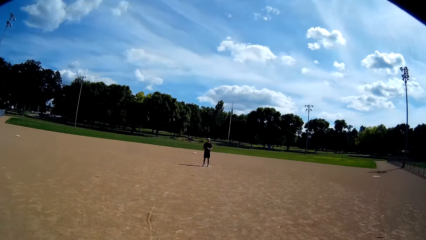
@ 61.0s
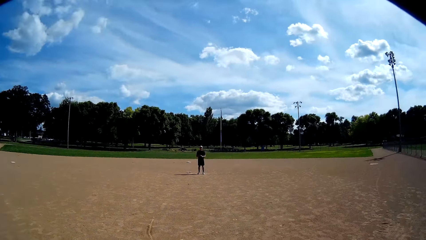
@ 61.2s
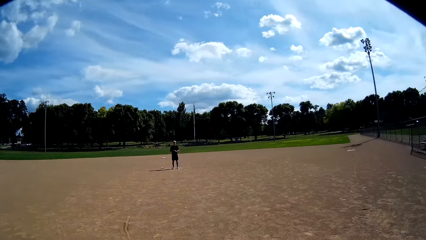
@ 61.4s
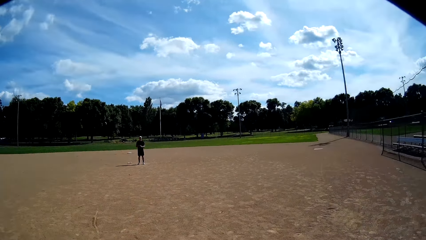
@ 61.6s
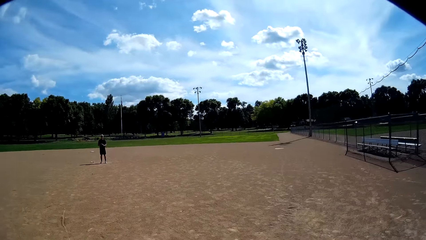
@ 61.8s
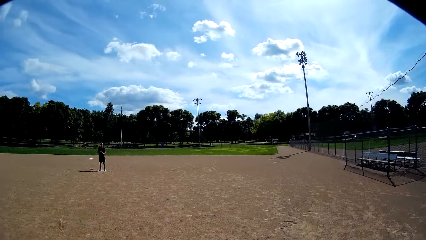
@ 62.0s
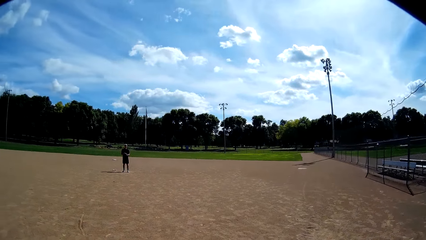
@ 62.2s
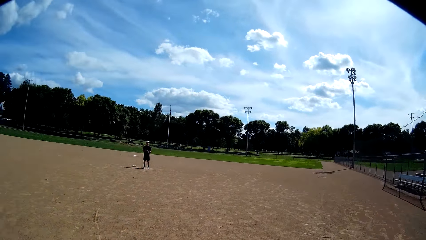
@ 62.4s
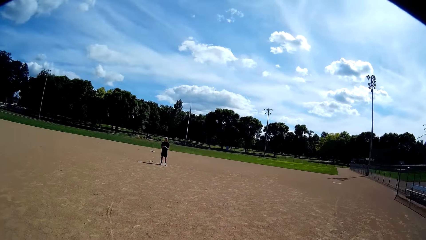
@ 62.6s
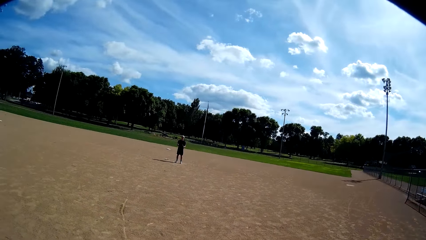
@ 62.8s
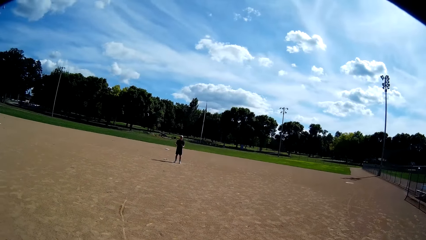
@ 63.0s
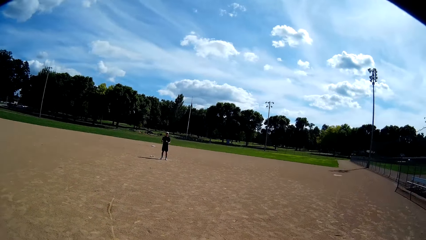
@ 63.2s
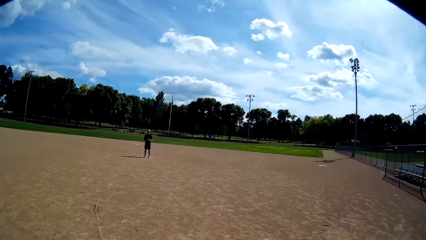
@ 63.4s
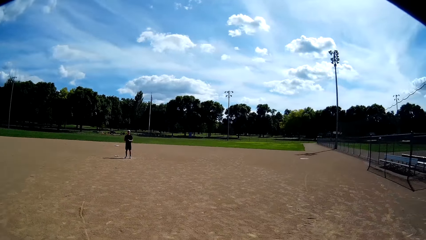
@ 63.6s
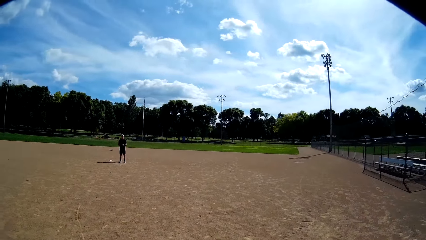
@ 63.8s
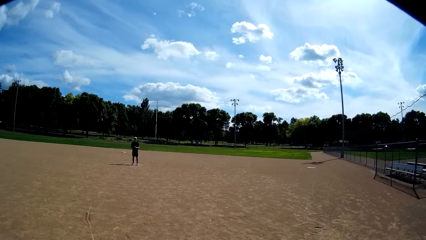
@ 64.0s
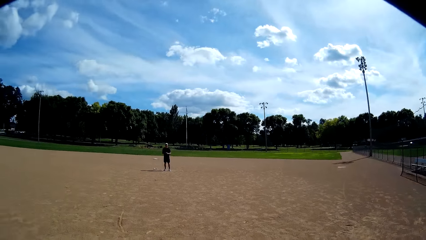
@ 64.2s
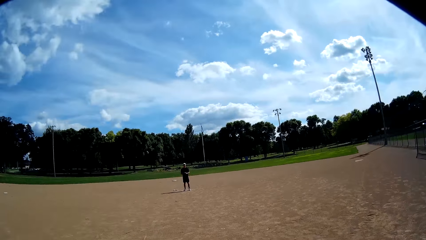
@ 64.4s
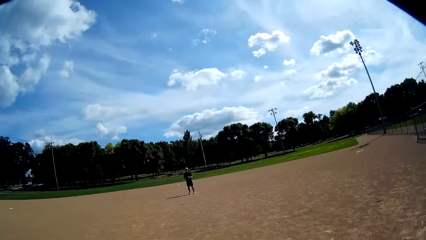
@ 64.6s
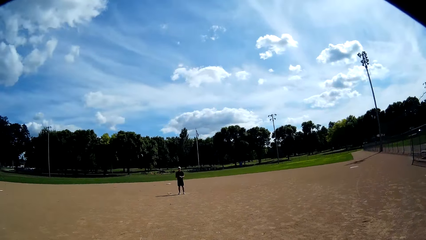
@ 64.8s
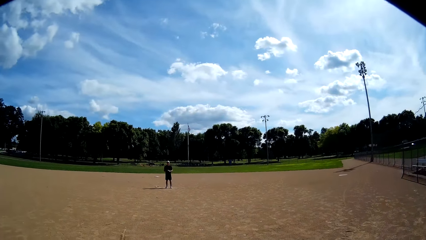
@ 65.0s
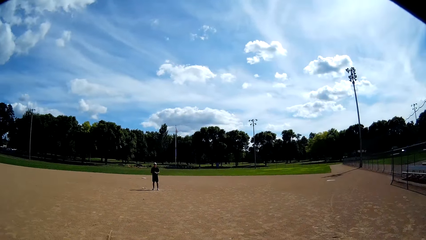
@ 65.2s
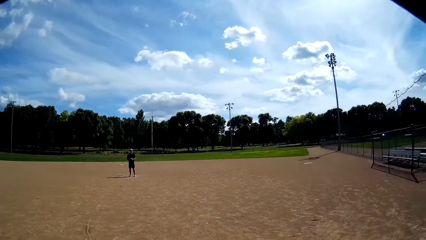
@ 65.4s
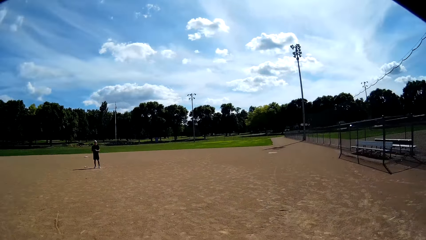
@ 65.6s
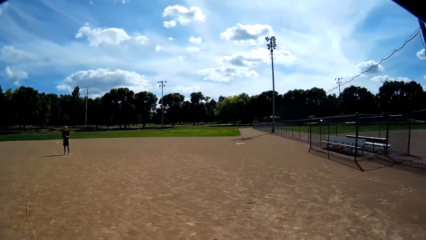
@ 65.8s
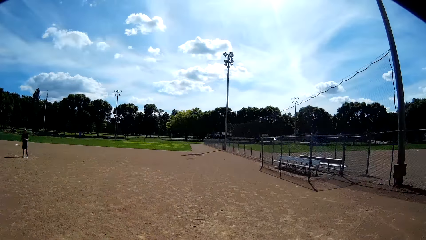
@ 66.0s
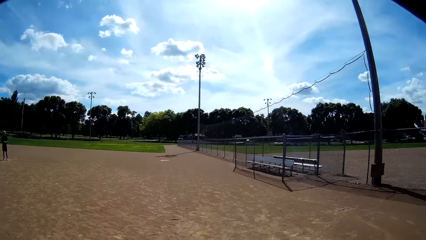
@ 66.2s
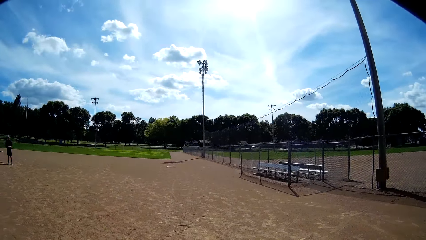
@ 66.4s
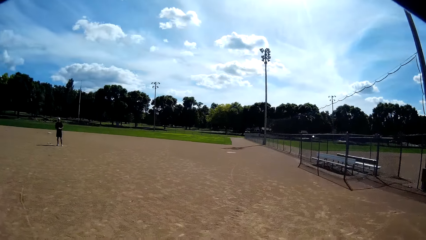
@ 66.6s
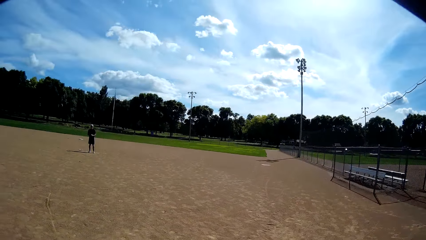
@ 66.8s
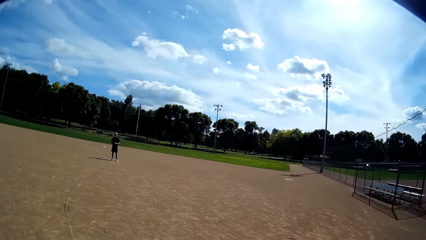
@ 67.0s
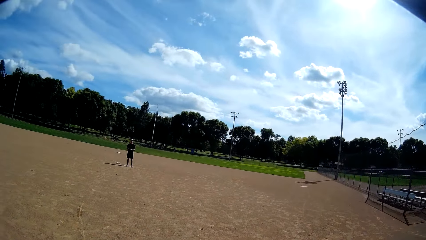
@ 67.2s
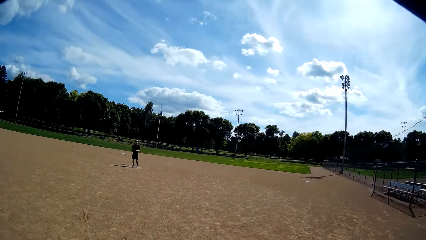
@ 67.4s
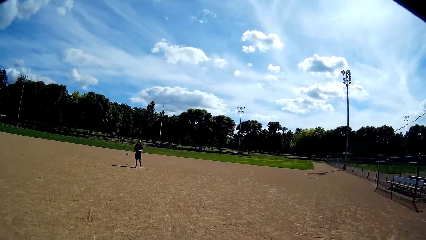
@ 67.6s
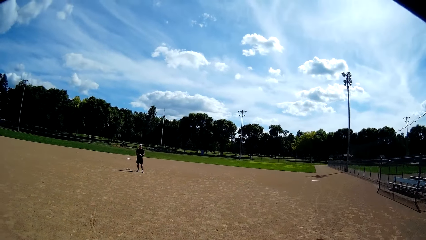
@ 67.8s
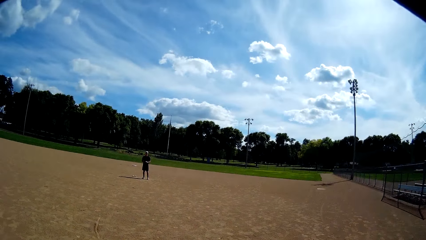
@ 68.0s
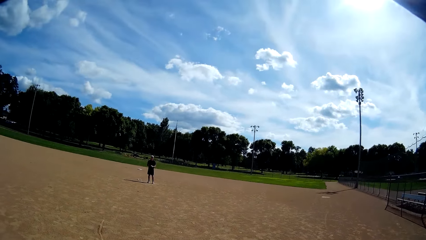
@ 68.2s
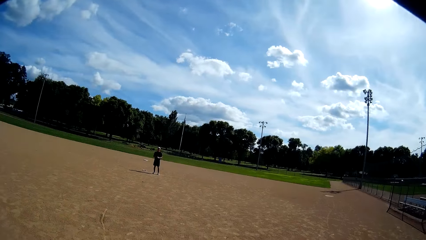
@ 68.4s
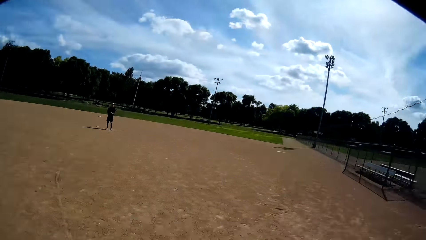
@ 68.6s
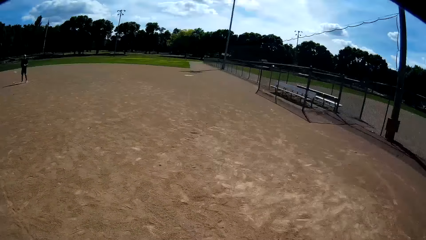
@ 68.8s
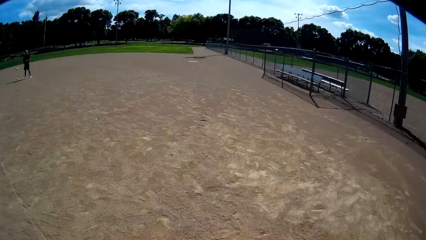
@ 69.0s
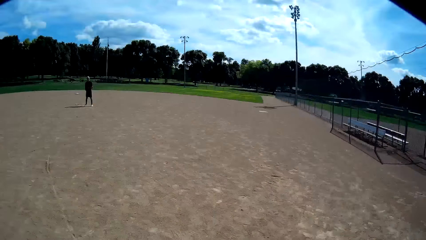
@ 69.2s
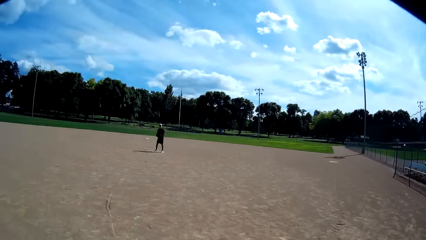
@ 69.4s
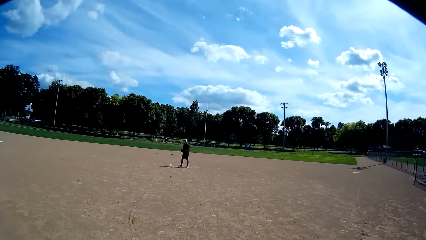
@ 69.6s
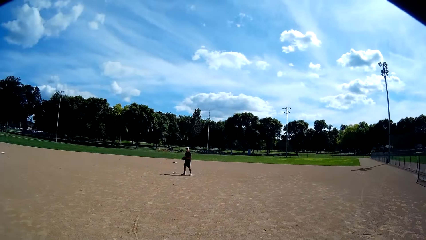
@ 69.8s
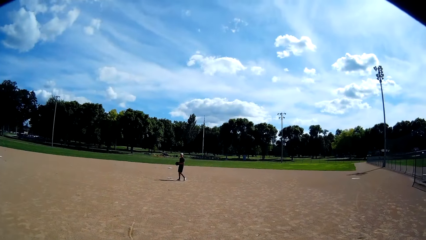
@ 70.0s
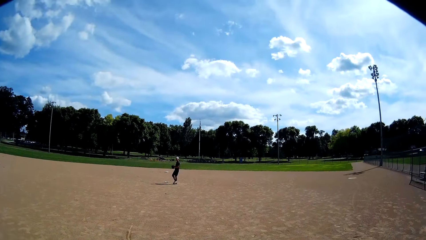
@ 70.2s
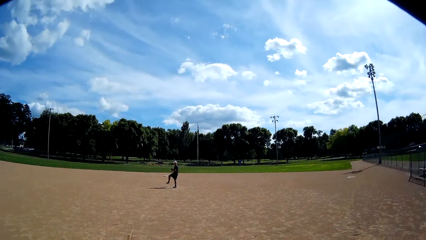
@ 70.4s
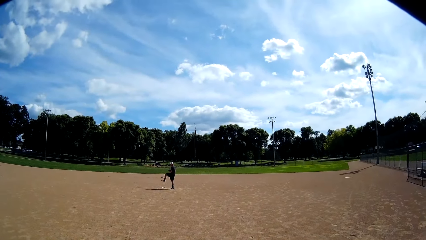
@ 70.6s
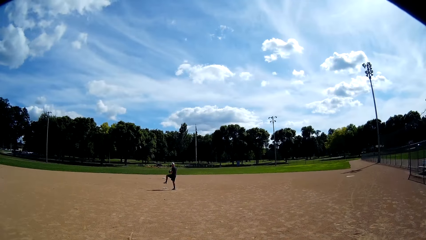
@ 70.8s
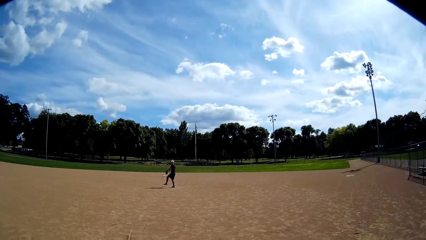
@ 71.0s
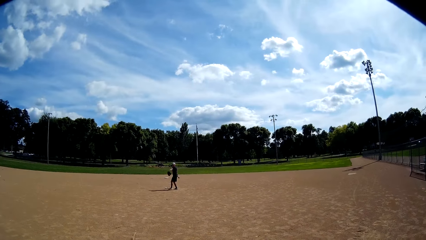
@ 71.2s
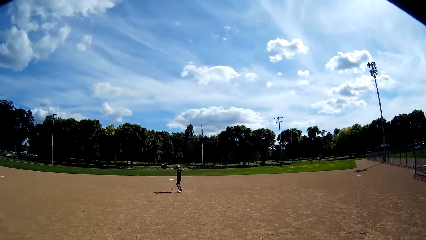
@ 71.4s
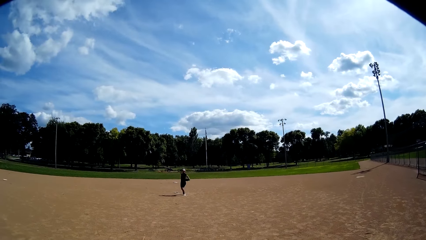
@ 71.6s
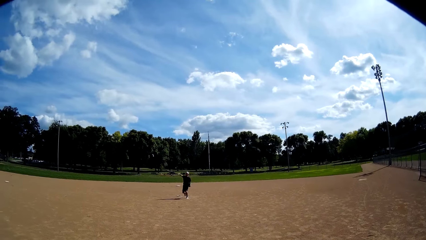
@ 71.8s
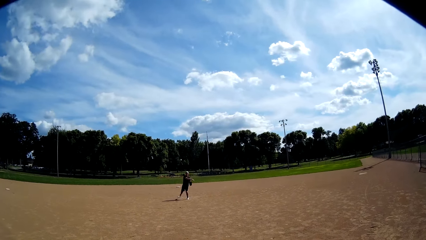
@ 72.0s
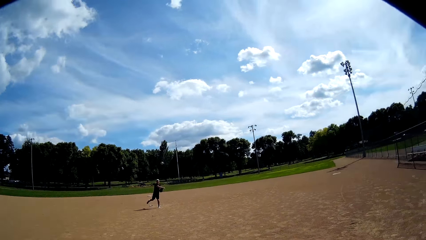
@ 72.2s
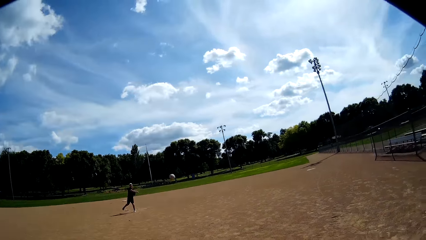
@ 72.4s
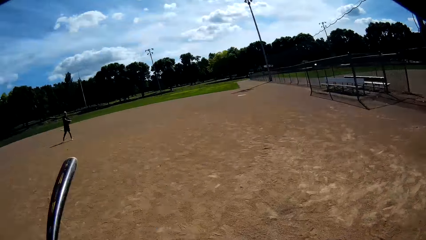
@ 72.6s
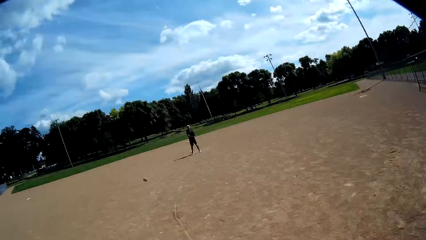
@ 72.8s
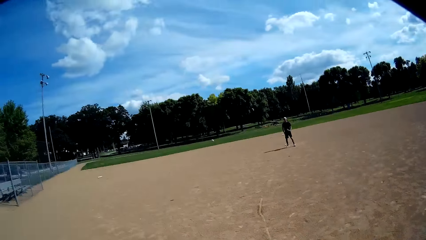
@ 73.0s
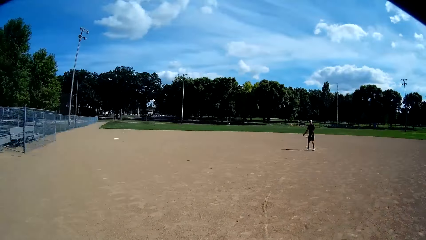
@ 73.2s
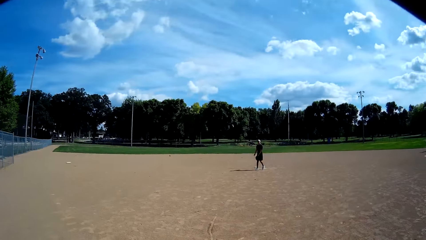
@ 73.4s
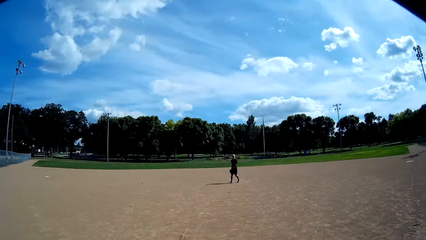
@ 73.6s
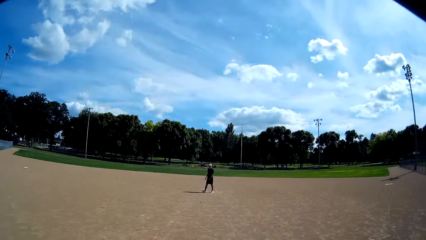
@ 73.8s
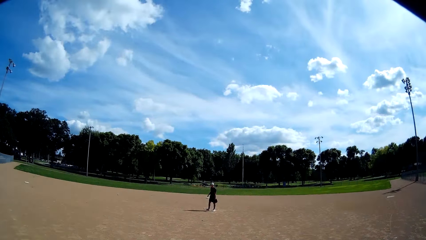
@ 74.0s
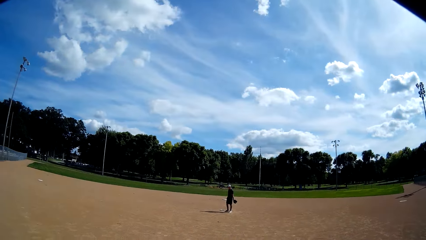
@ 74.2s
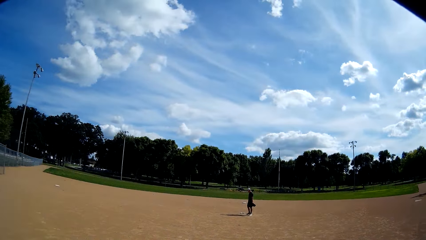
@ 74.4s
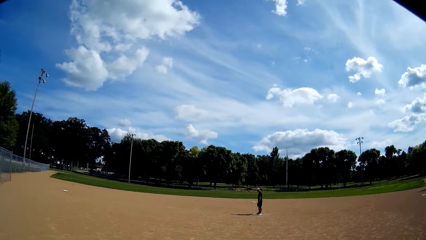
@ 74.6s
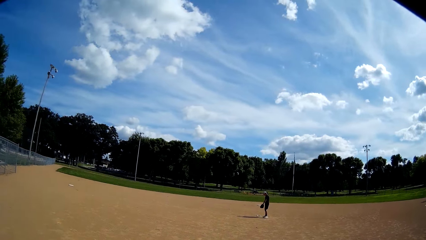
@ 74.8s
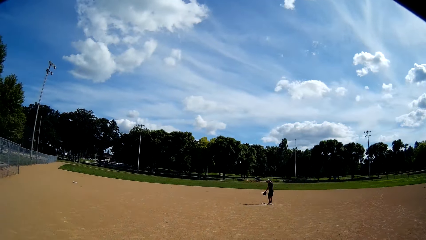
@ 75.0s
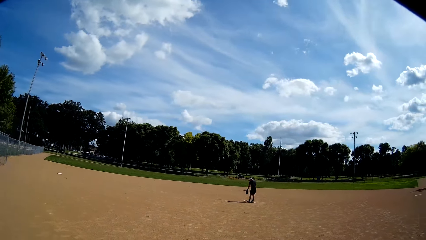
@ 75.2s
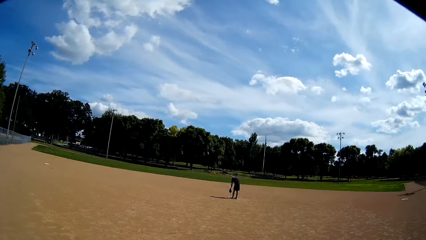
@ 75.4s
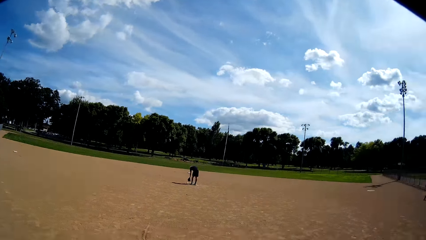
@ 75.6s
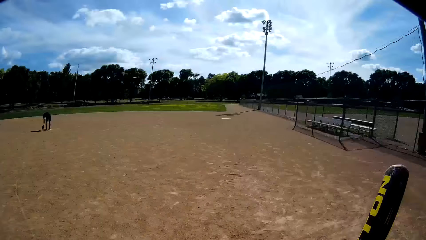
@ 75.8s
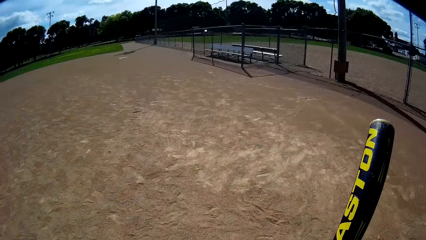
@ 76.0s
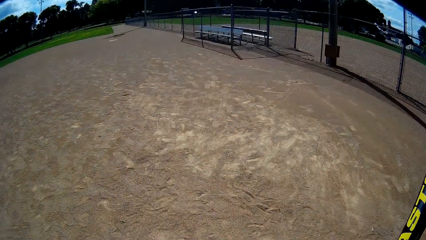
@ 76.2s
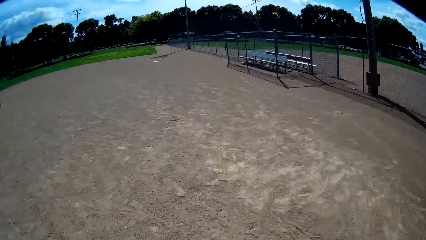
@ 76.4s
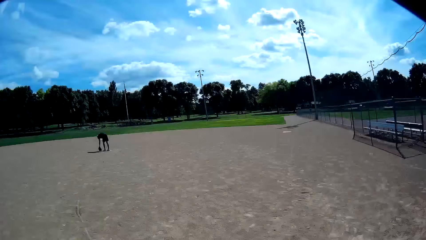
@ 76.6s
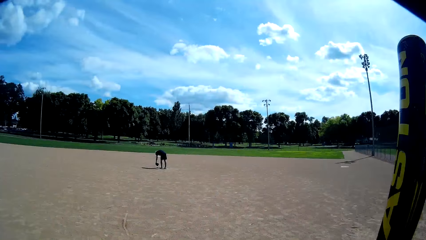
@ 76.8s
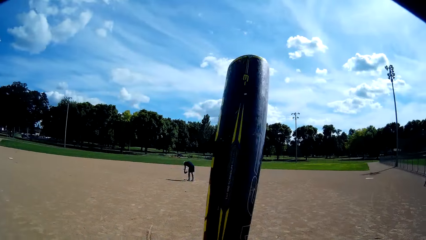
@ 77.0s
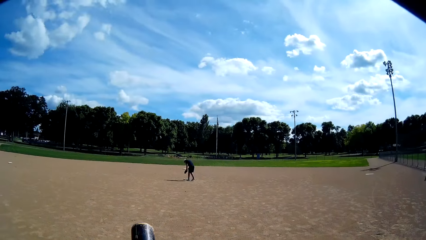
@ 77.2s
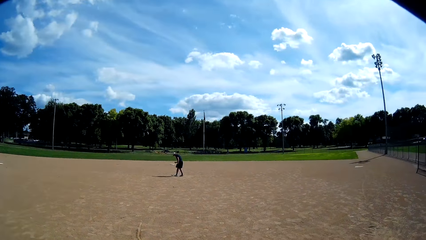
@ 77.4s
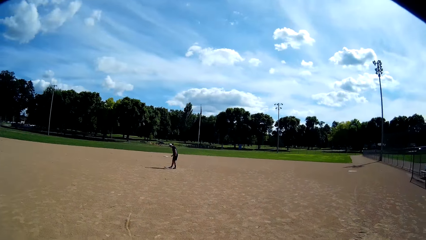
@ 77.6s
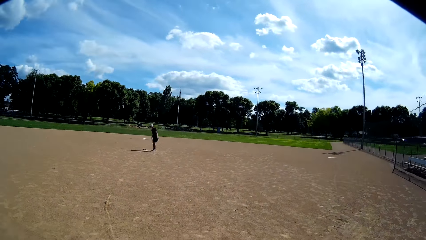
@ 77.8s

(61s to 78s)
The man throws the ball at the camera wearer. The camera wearer hits the ball with the baseball bat. They kick the ball. The man touches the floor. The man picks up a ball. The camera wearer moves.
